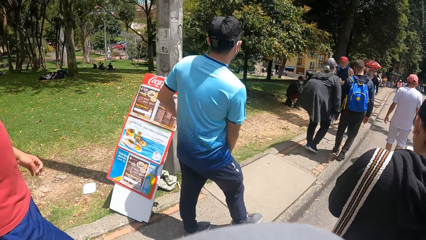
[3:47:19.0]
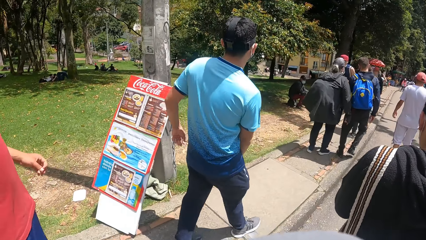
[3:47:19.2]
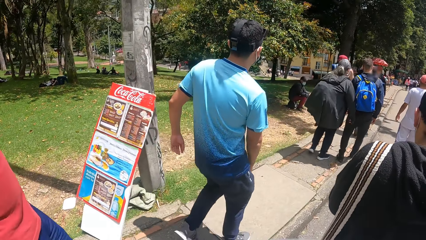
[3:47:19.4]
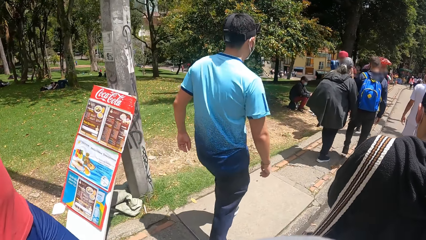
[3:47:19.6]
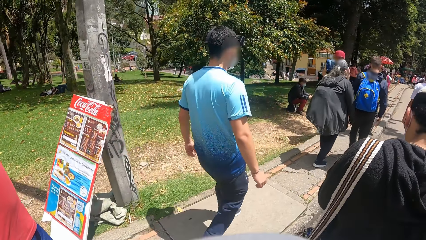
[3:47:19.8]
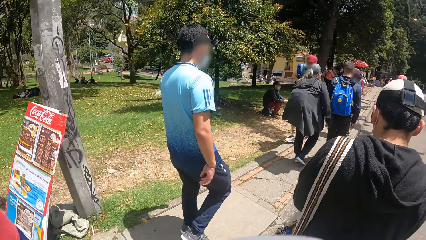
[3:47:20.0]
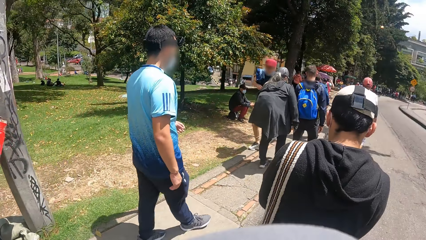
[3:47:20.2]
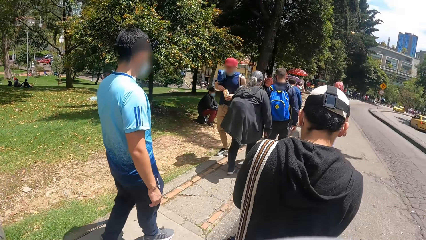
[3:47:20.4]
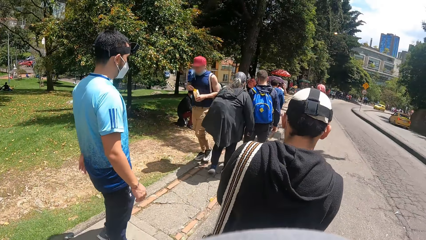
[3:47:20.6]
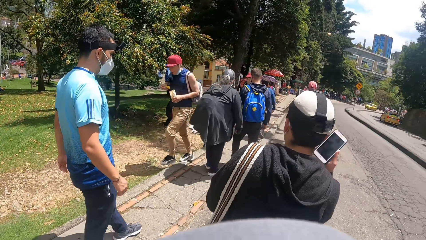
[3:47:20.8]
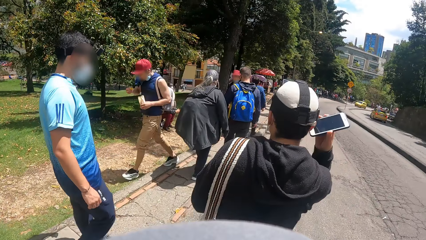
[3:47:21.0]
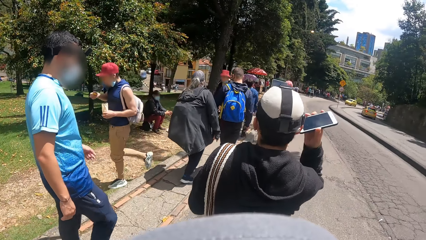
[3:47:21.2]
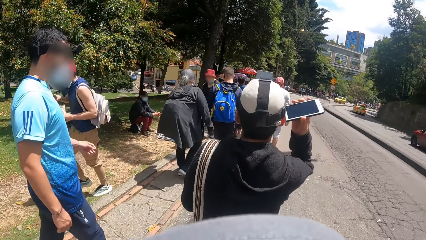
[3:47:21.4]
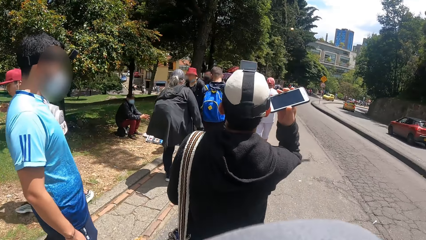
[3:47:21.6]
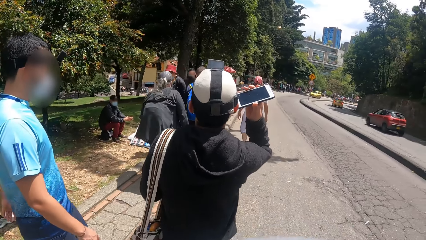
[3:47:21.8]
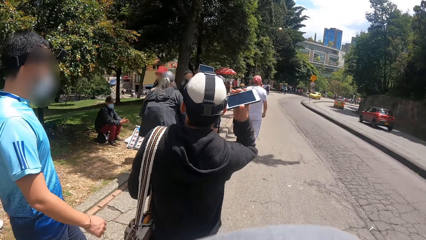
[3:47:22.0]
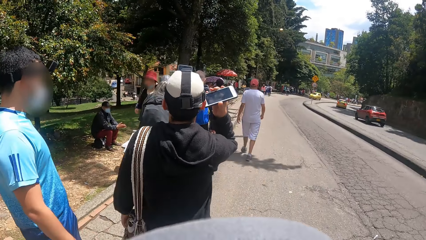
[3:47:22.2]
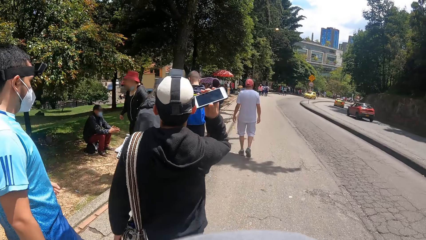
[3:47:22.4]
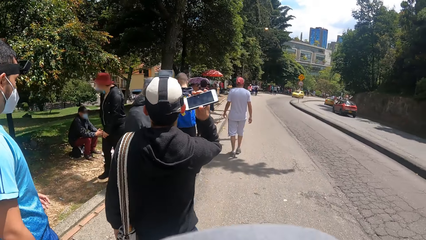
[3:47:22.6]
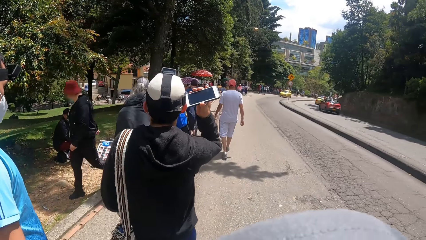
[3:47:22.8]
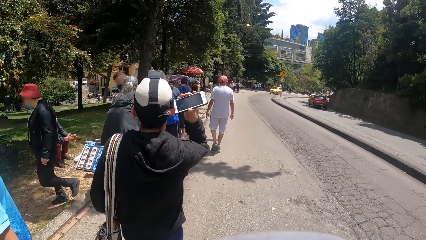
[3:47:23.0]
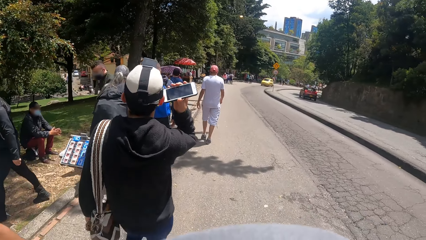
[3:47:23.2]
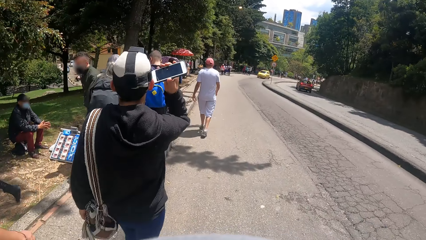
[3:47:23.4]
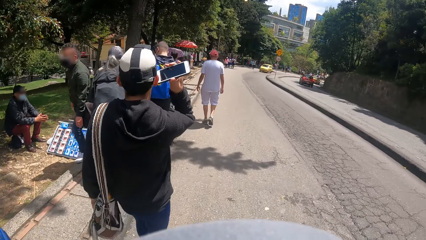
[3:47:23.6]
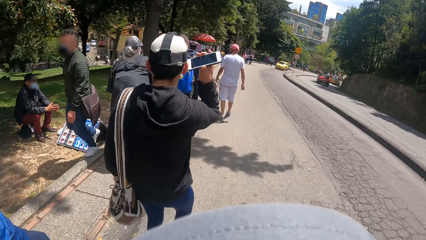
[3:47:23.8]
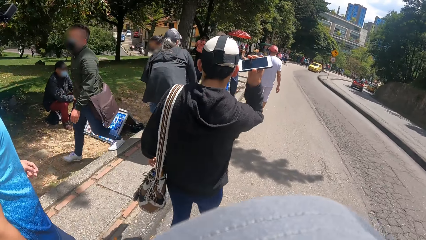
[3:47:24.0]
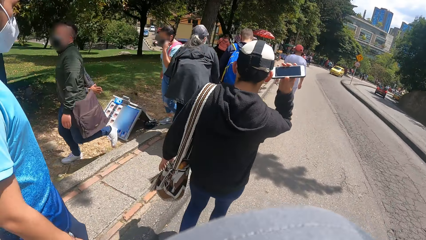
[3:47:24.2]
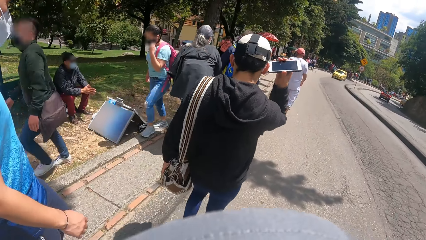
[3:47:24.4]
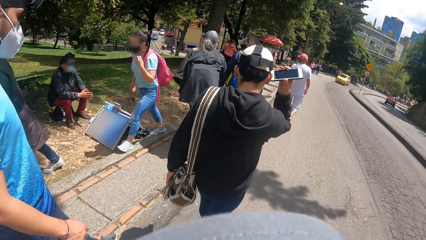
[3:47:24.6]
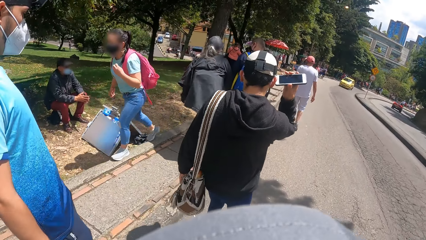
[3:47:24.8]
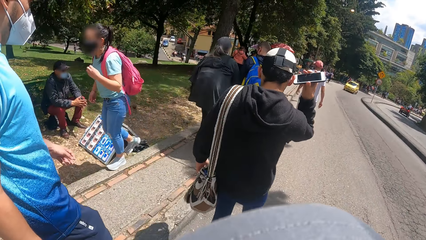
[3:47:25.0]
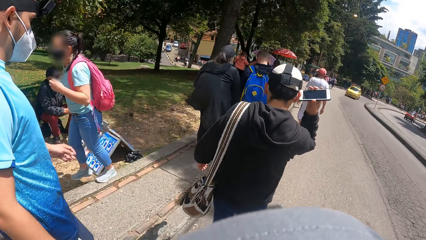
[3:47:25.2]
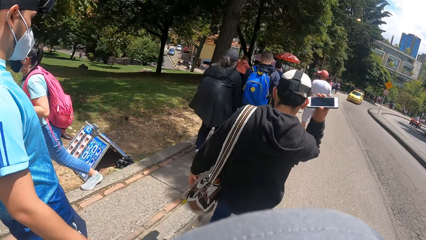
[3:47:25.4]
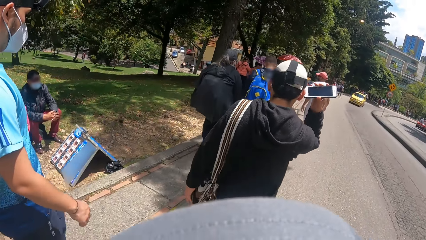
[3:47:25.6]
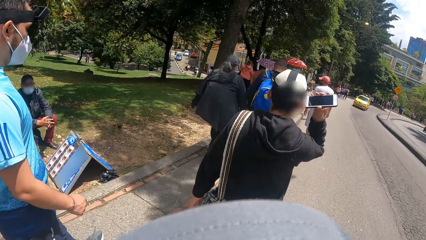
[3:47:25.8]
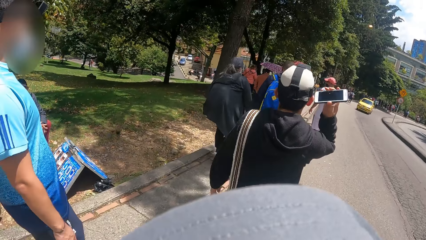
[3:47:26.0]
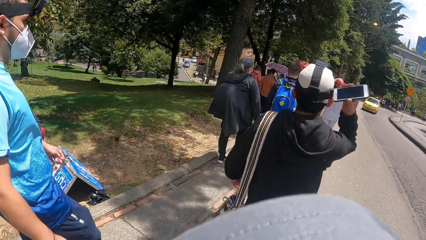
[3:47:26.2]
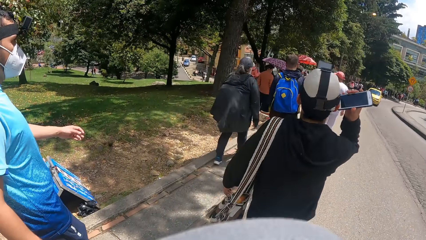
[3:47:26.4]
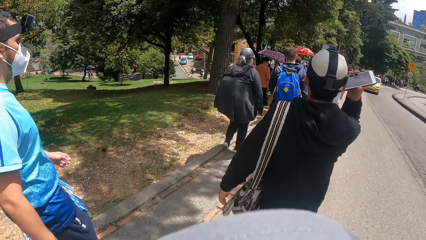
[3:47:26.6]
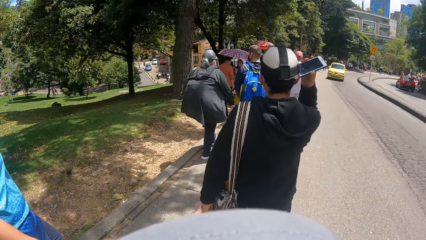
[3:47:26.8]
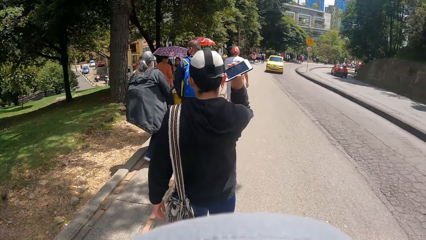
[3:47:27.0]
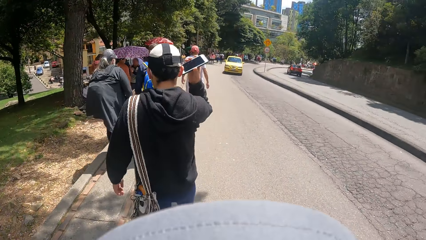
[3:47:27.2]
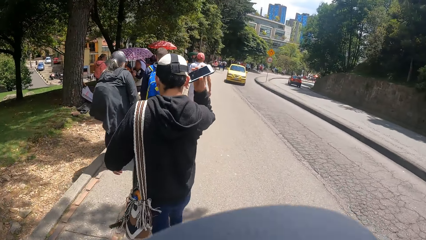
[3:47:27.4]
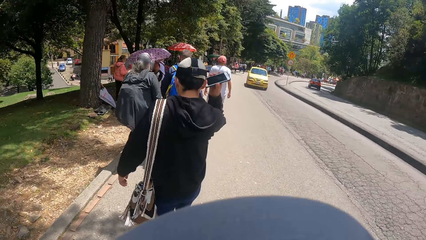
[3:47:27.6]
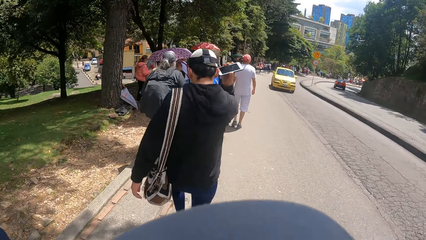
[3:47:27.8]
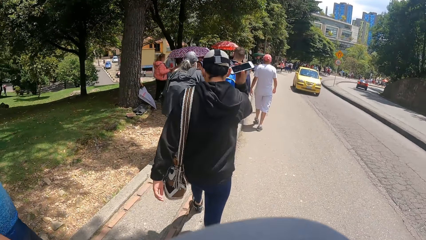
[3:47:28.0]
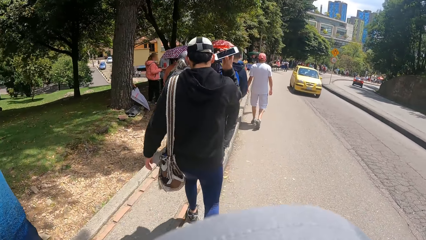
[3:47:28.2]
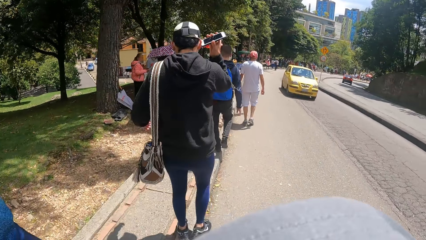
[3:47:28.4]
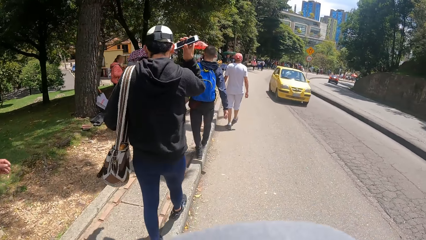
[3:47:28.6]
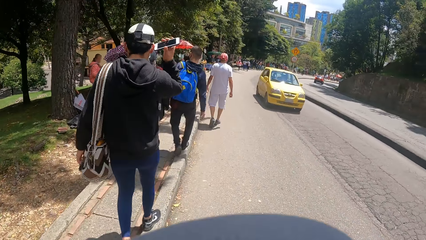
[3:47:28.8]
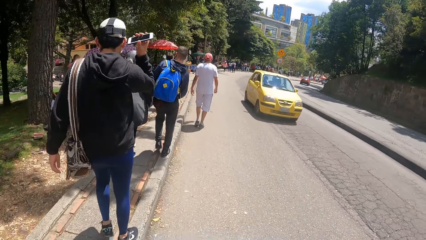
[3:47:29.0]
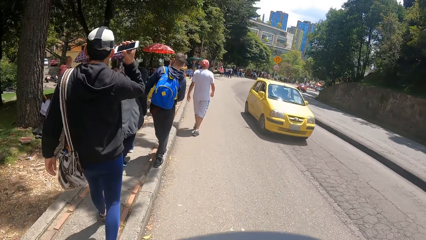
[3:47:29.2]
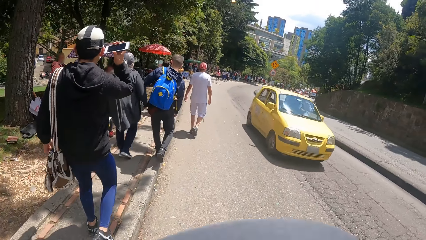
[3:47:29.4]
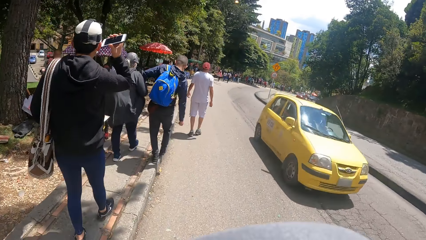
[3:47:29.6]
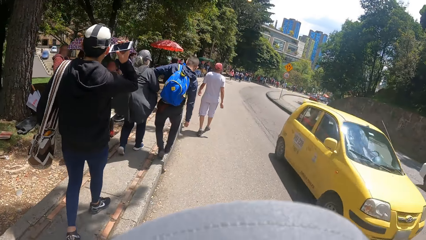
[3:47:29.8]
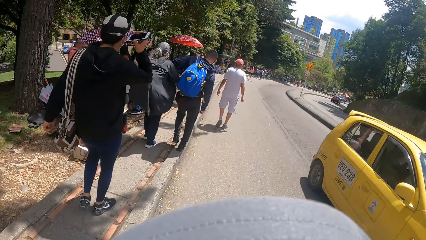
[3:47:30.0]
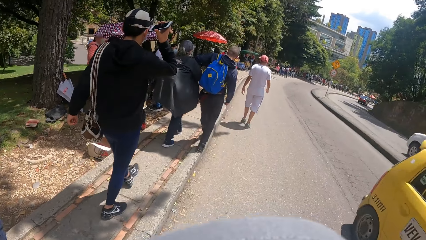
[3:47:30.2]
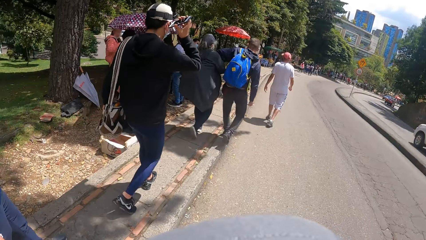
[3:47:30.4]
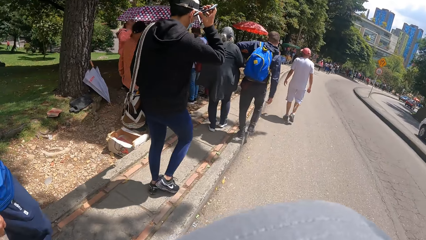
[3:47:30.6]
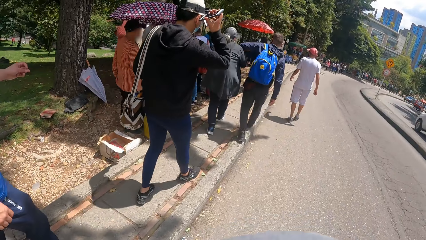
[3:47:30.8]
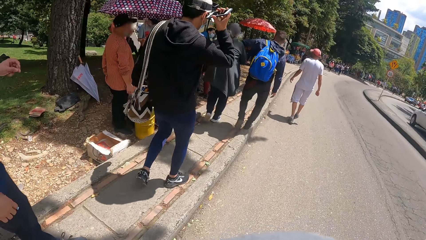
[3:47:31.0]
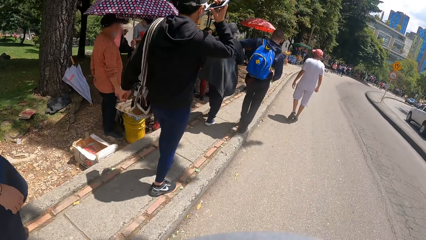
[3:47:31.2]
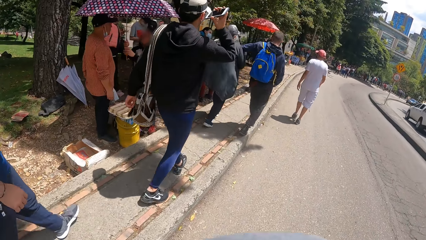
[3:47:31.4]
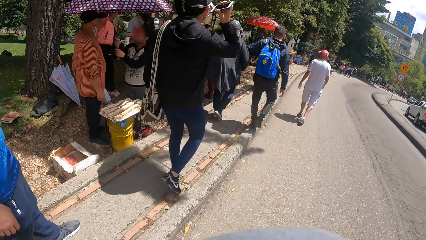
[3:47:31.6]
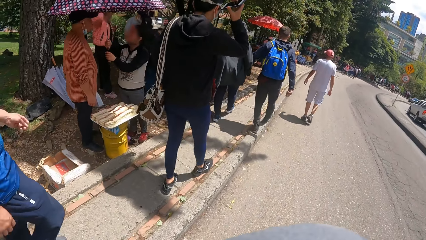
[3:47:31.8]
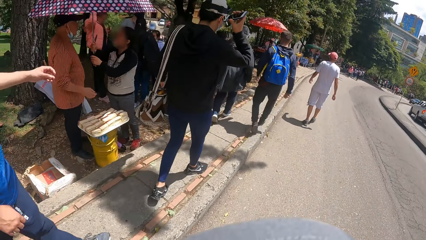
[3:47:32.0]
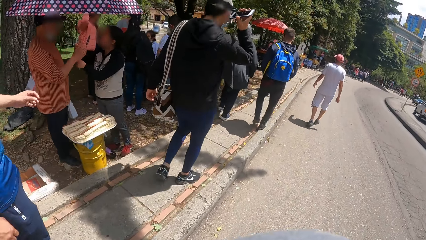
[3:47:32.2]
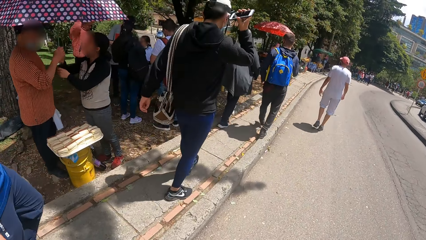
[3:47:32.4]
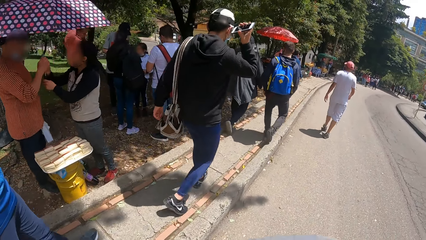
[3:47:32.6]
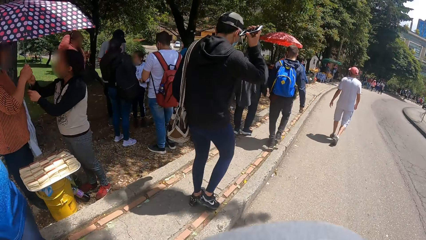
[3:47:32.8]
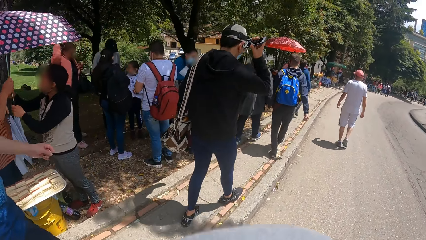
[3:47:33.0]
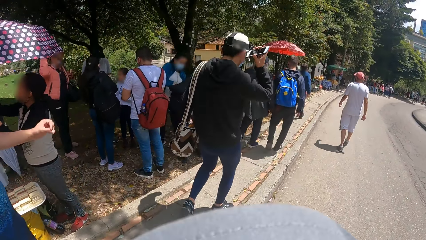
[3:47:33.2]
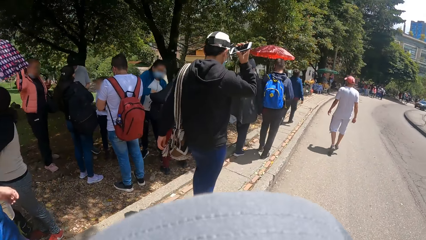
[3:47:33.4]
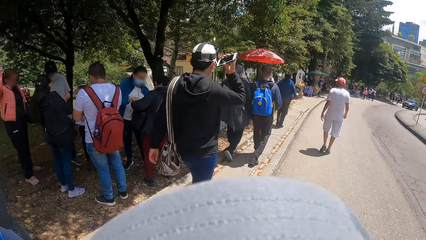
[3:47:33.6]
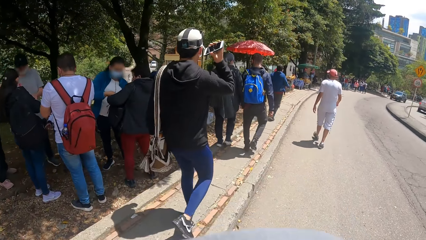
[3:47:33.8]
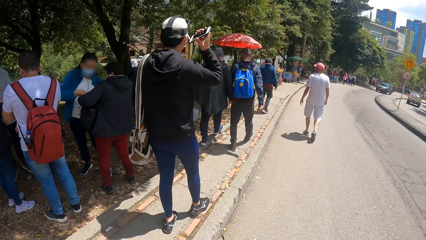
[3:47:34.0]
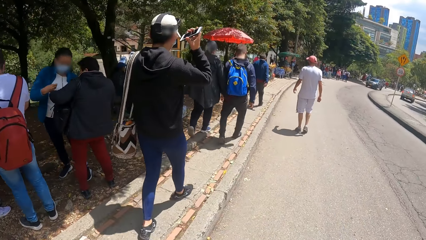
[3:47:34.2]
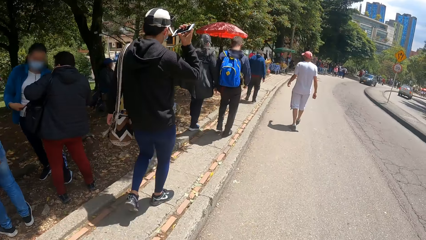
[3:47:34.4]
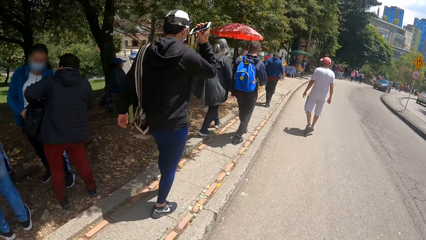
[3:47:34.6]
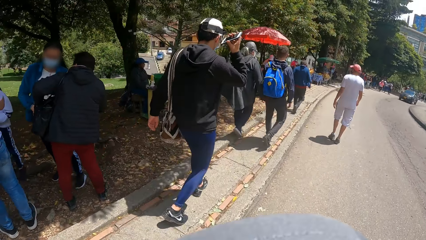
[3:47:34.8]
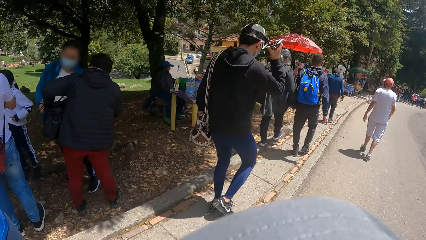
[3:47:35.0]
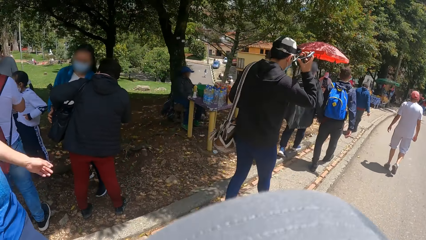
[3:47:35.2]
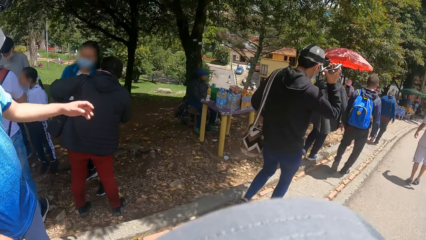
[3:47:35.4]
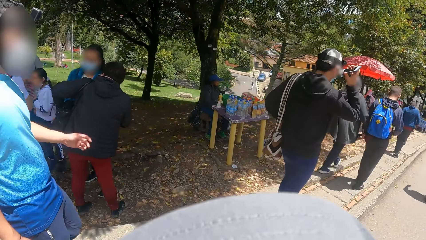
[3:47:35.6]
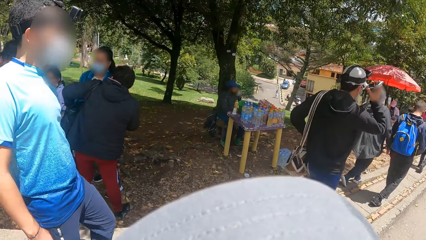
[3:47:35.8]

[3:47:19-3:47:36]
The guy raises his phone to his right ear.
